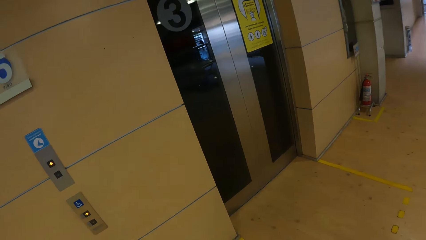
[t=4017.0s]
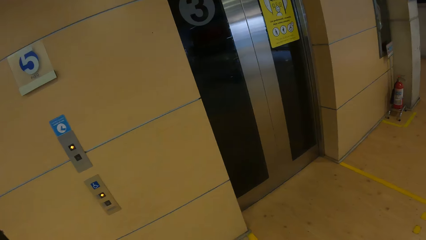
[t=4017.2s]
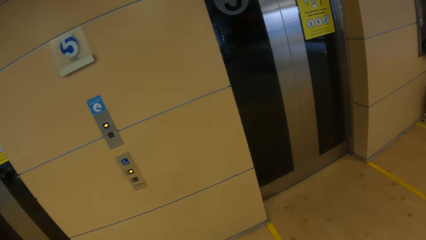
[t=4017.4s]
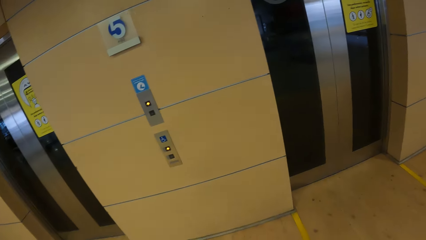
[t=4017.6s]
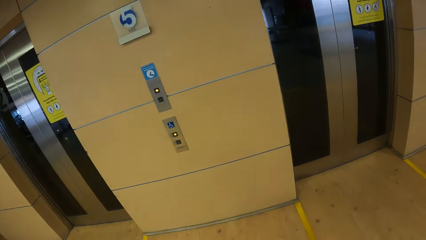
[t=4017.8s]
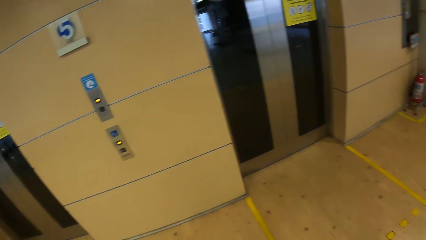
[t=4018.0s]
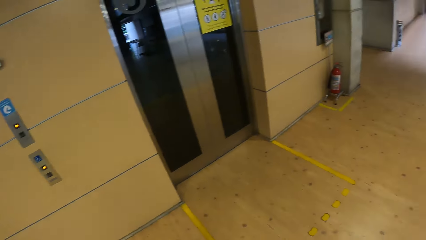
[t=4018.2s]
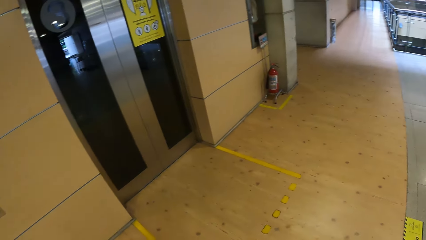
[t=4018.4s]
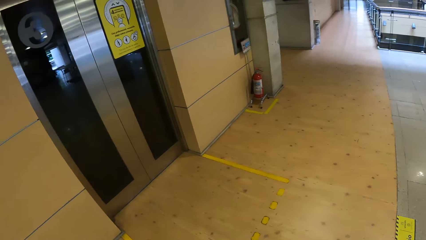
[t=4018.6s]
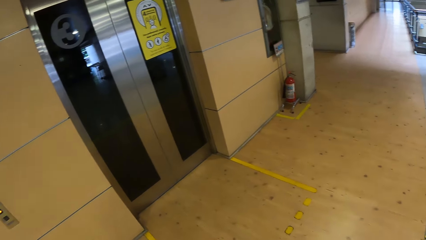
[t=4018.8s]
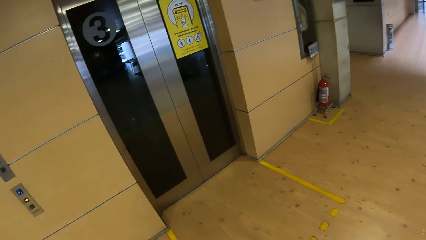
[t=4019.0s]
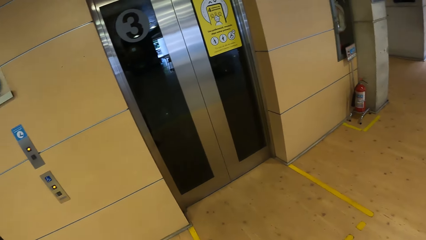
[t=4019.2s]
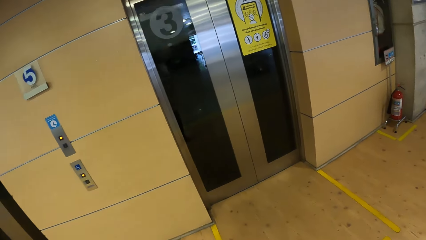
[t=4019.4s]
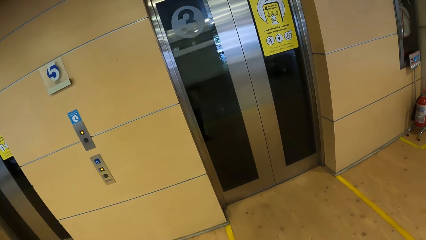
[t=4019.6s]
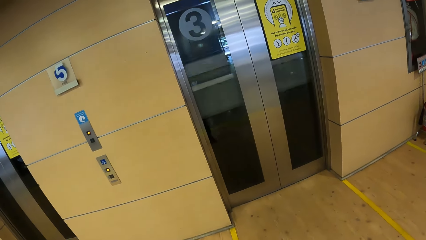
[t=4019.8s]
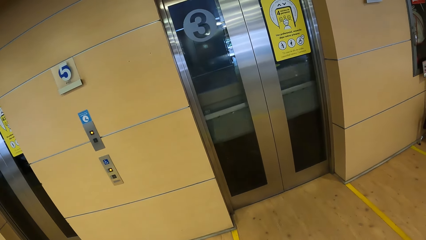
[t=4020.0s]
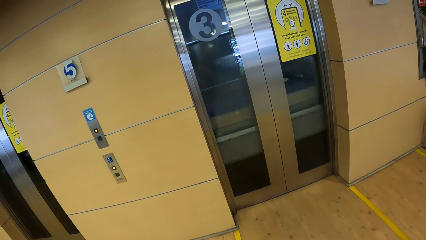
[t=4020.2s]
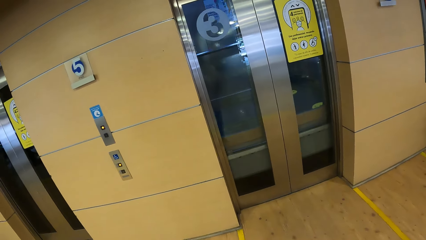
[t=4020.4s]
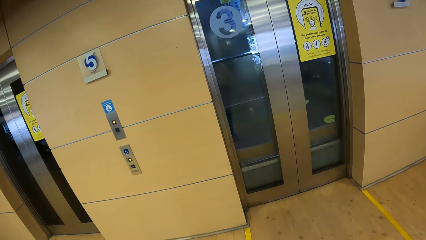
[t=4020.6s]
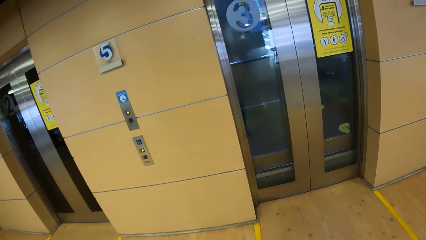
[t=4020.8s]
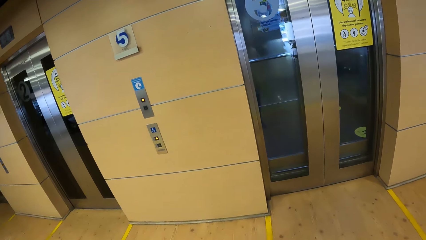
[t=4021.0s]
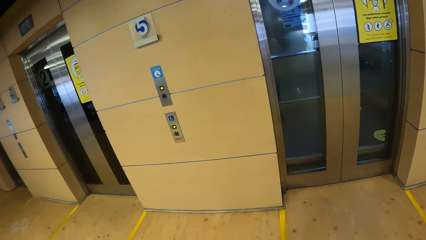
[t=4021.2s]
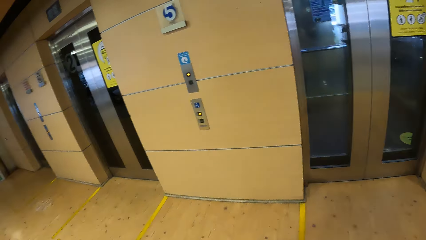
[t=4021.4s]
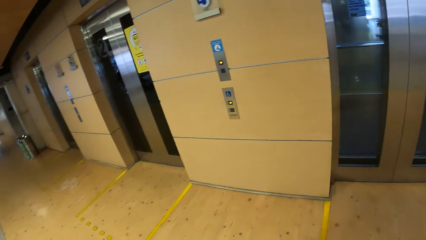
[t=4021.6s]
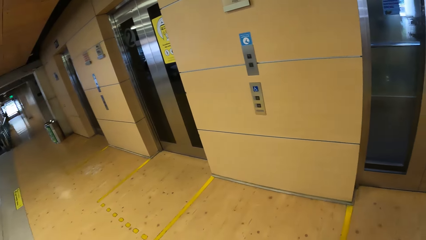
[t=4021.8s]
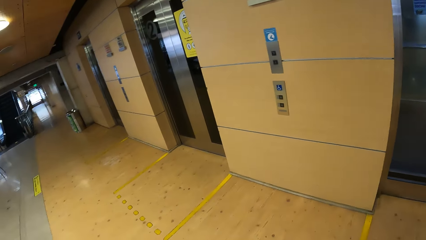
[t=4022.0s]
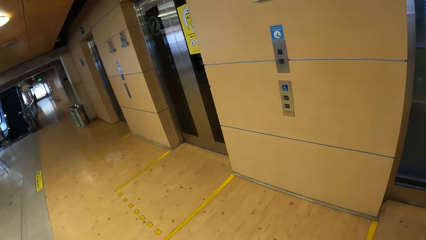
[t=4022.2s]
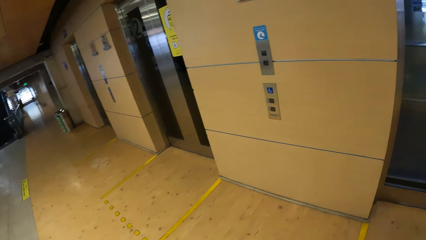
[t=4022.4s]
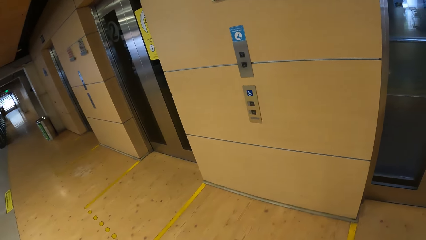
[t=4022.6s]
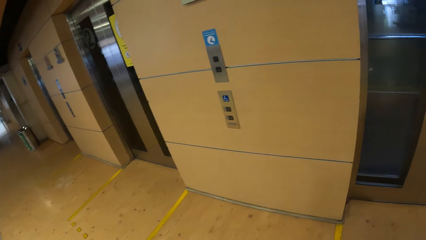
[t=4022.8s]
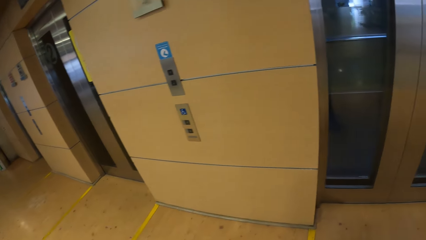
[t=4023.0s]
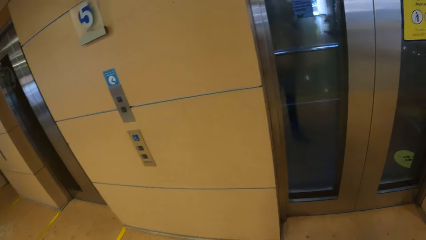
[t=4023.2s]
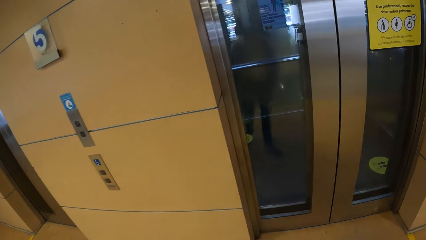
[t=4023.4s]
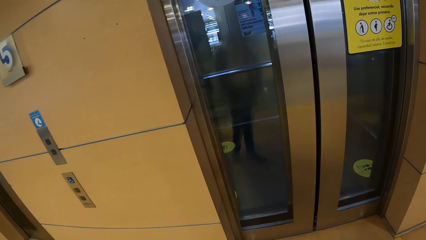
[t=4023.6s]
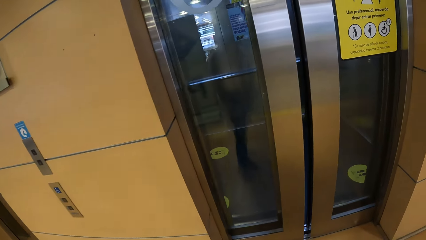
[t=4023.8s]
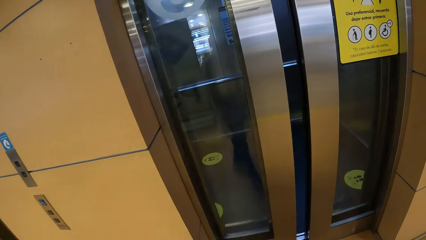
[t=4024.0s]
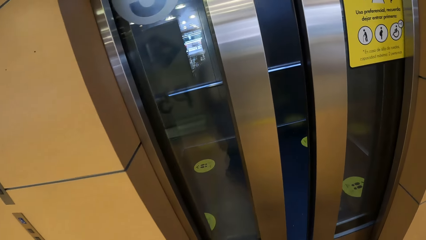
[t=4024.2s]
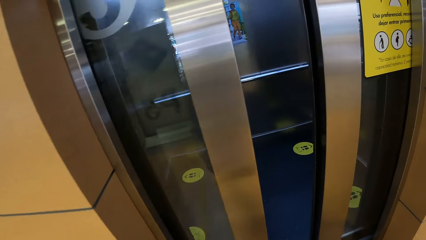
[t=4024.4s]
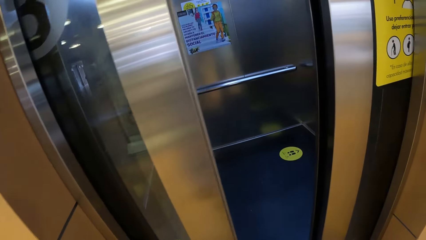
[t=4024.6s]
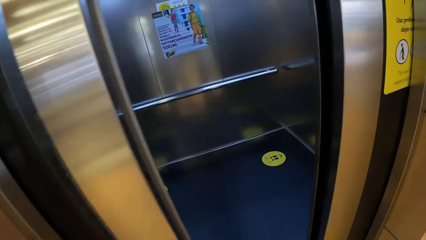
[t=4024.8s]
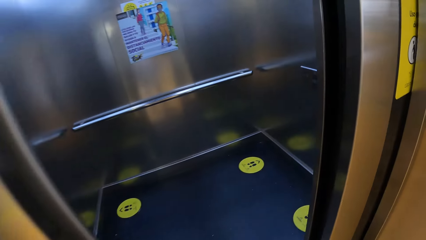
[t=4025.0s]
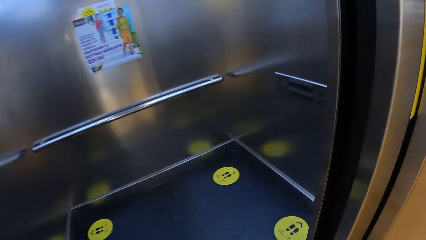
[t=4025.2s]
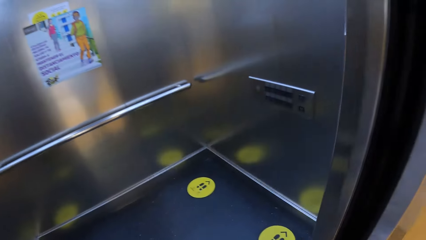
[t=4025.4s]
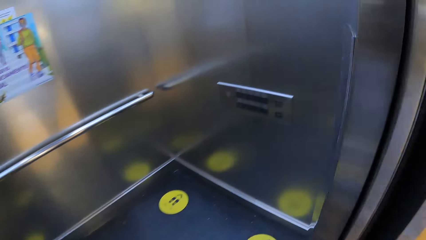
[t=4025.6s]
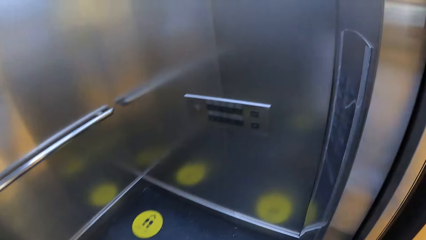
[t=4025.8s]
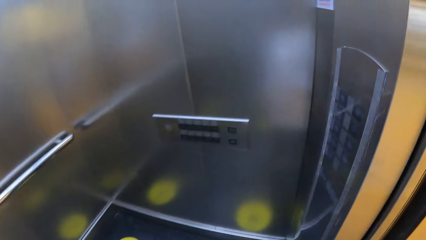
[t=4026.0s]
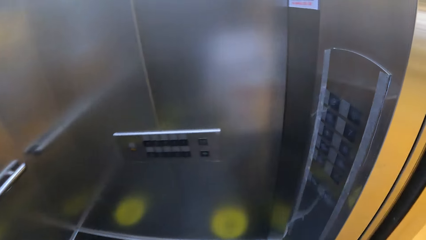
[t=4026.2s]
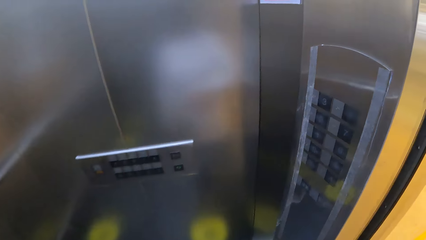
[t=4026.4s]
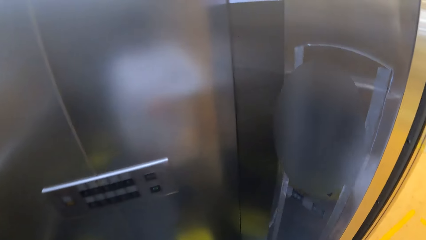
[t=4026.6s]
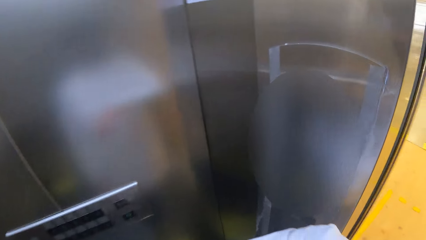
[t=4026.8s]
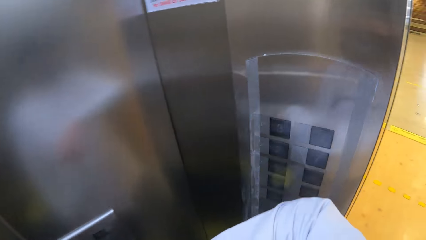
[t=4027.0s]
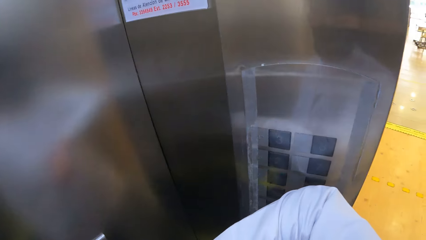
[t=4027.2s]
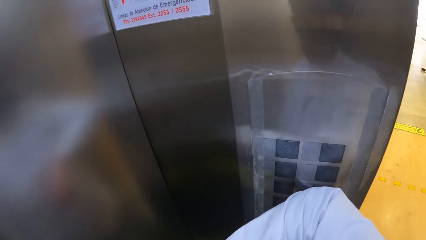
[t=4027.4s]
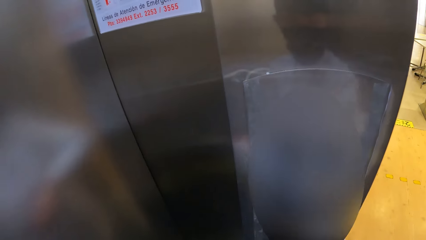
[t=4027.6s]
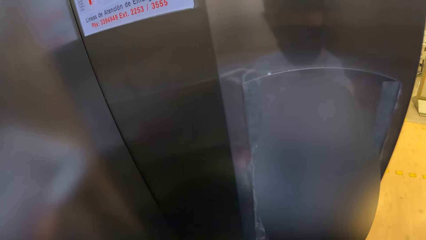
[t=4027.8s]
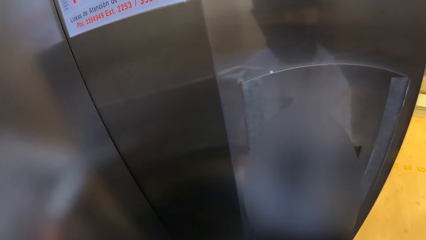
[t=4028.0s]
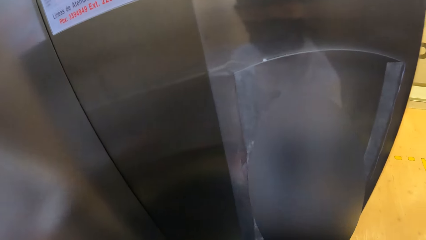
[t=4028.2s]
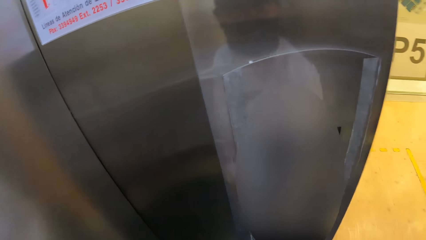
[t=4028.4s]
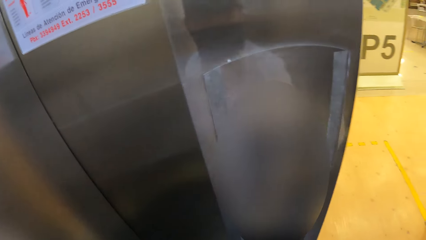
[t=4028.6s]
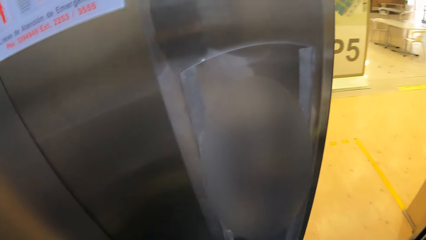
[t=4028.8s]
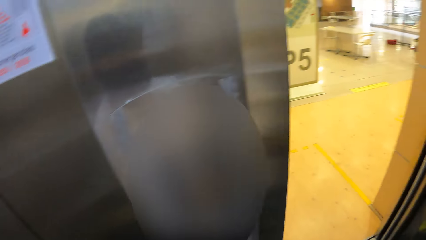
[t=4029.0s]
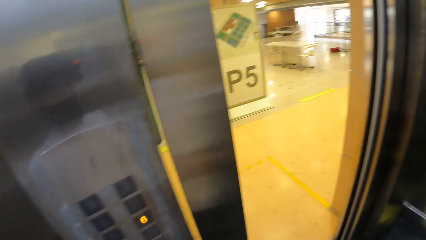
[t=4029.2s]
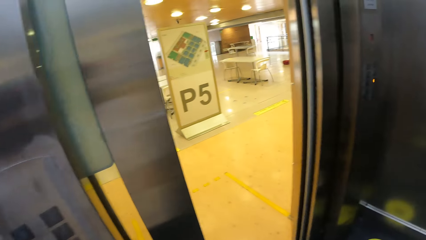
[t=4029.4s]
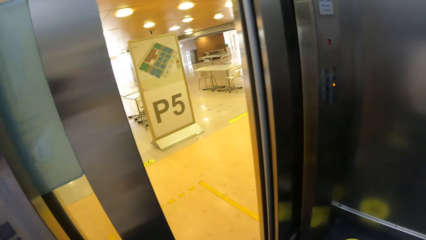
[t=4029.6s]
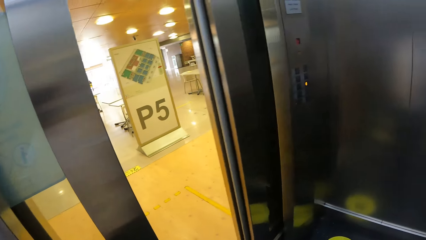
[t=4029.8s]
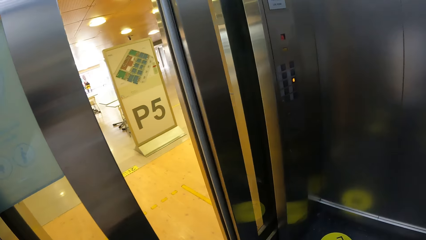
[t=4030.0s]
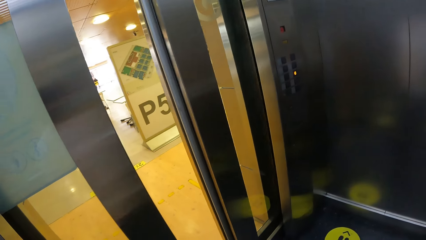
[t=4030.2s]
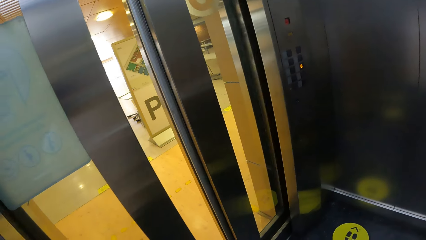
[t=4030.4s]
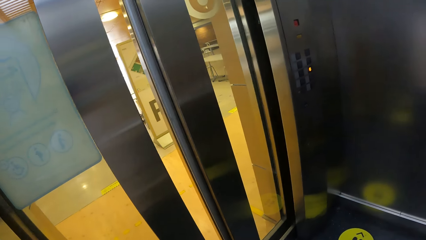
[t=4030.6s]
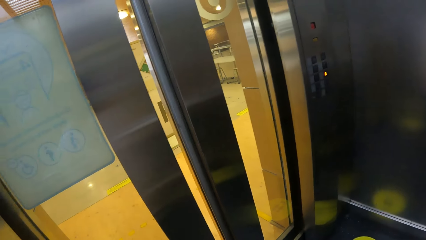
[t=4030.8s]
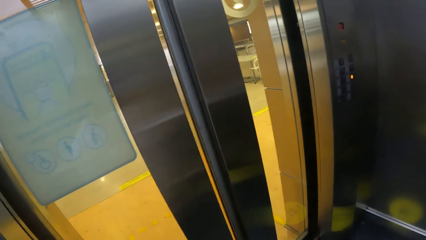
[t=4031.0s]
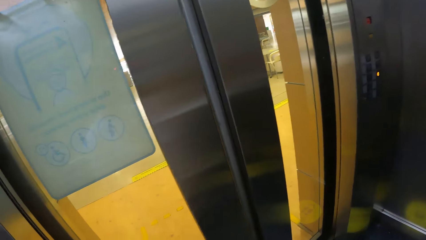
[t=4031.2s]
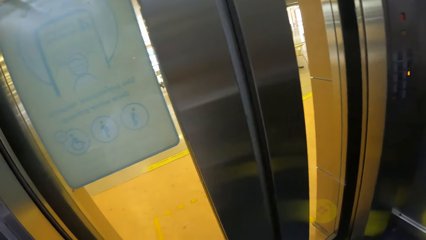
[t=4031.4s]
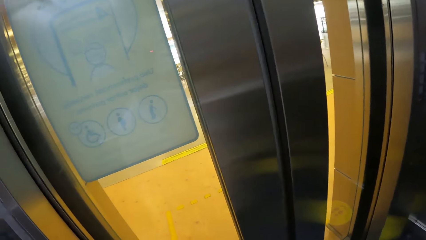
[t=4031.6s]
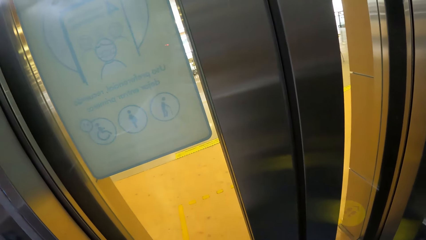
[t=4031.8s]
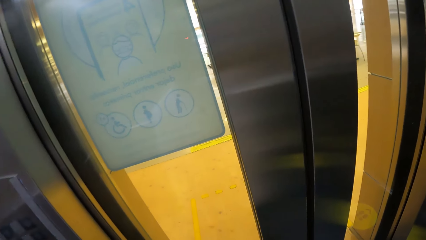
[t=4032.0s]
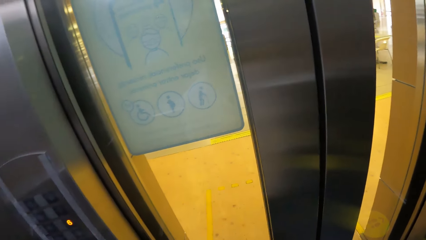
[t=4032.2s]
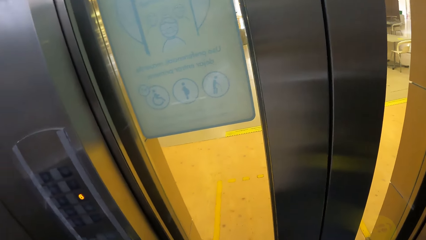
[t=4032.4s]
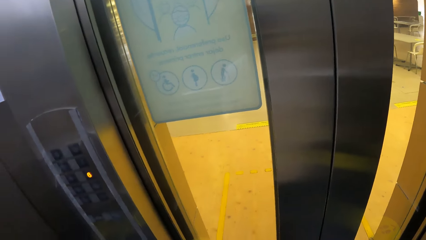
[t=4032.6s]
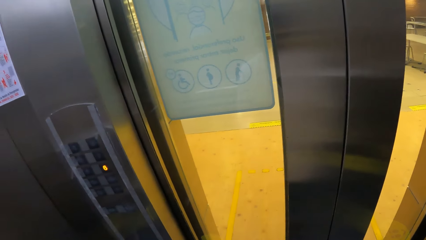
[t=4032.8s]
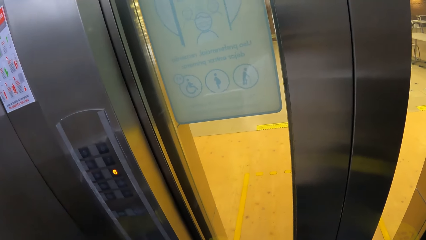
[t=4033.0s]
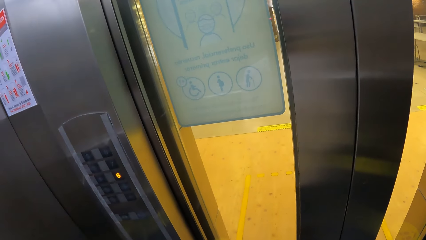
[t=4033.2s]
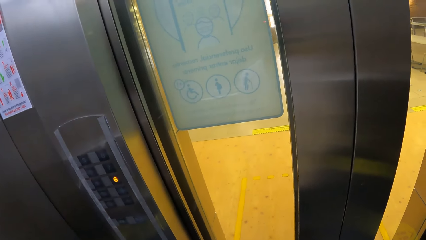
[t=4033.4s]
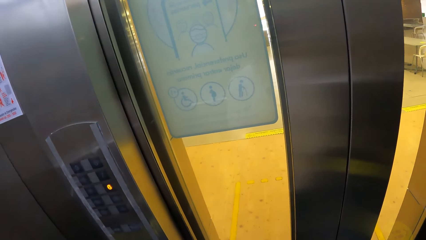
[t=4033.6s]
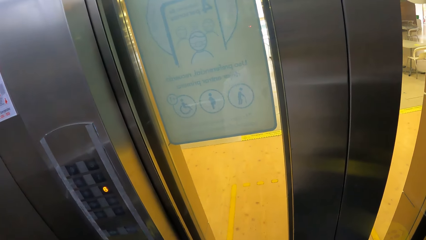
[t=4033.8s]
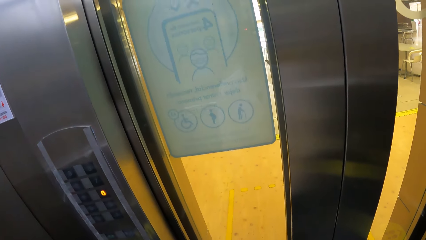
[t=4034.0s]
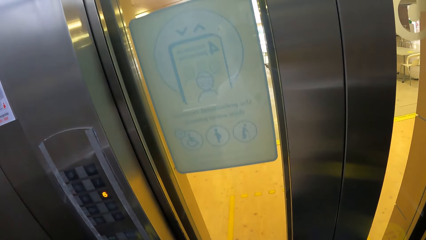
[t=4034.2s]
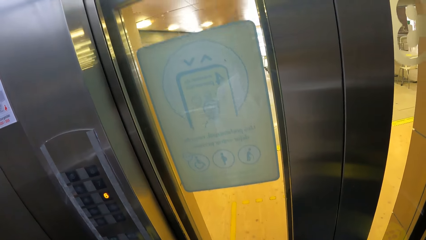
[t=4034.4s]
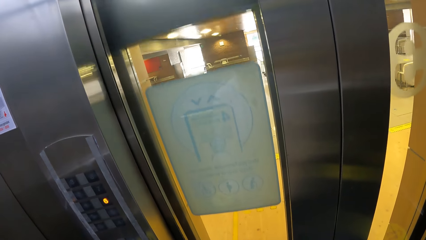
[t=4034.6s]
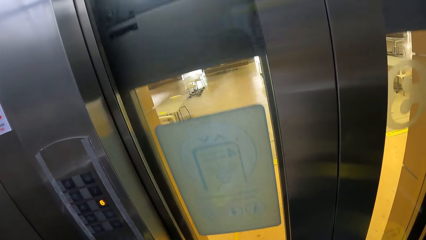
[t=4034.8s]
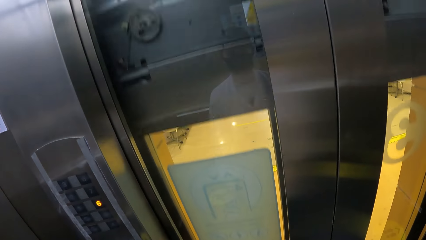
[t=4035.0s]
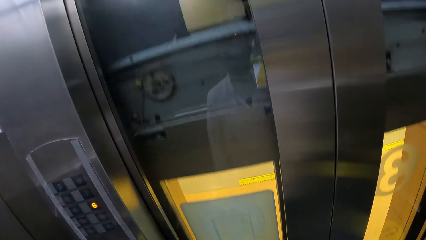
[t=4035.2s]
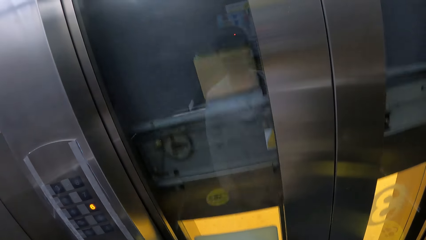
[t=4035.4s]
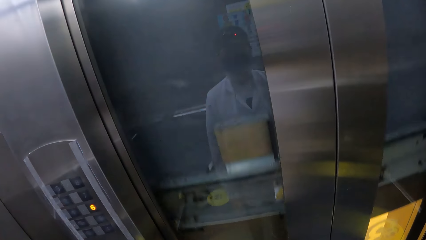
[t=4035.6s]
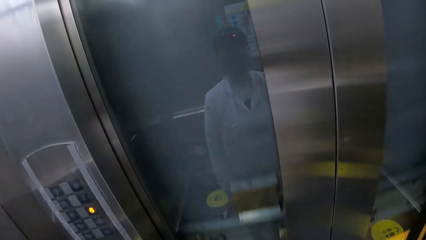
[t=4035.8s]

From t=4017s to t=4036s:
The camera wearer looks around. She walks into a lift. She operates the lift with her right arm. She looks around.
